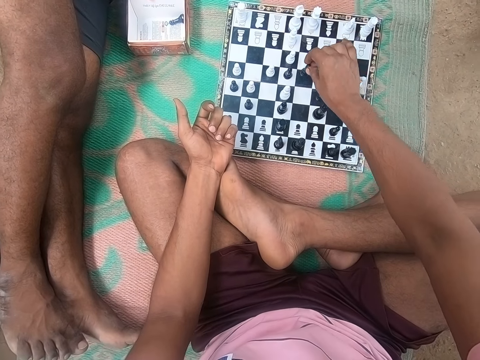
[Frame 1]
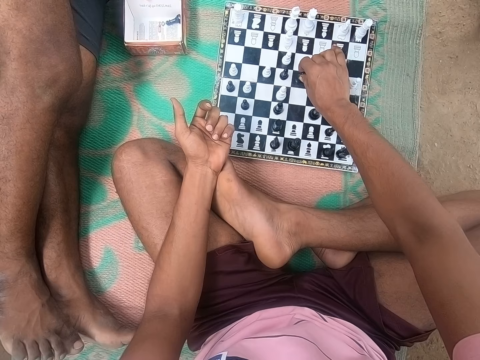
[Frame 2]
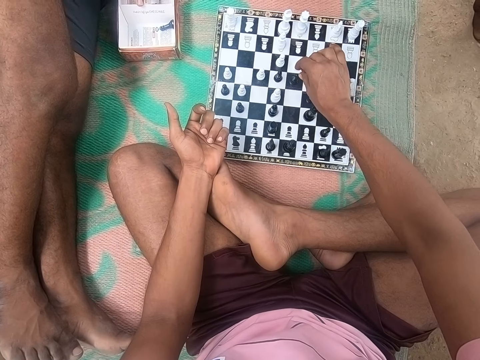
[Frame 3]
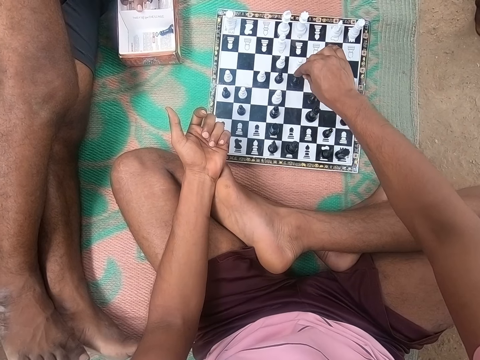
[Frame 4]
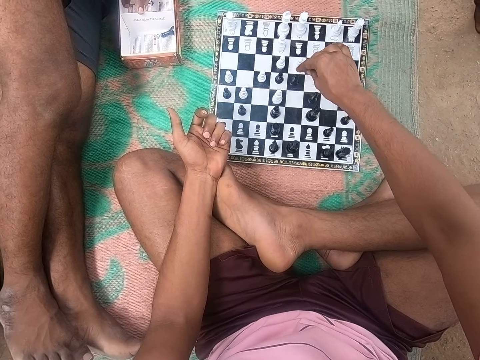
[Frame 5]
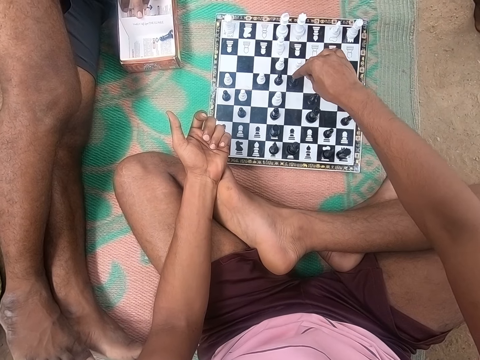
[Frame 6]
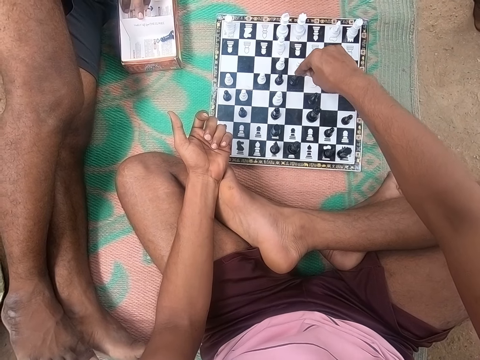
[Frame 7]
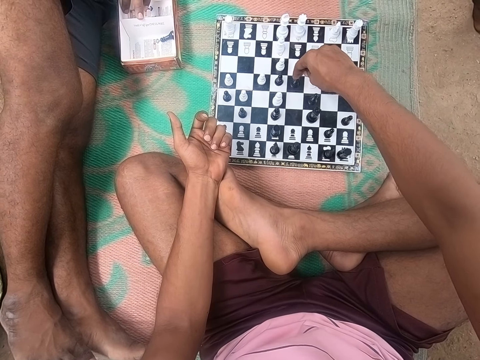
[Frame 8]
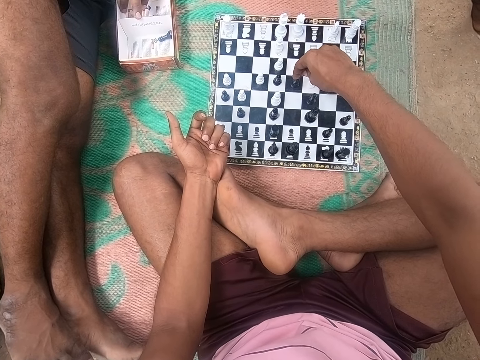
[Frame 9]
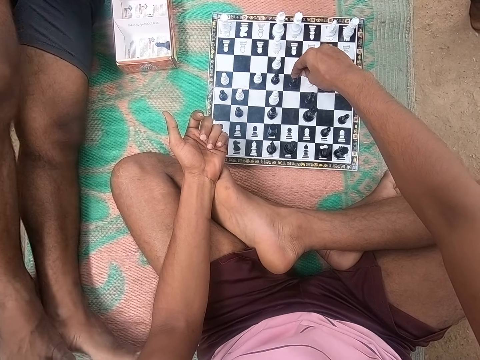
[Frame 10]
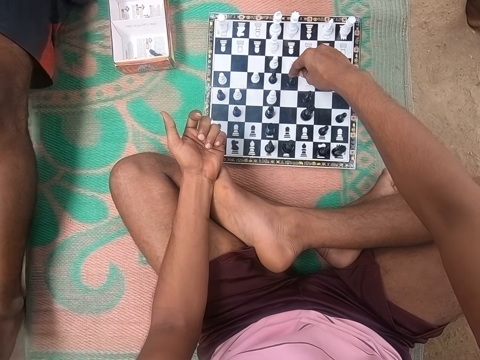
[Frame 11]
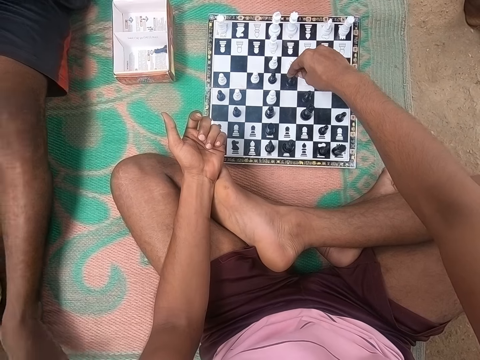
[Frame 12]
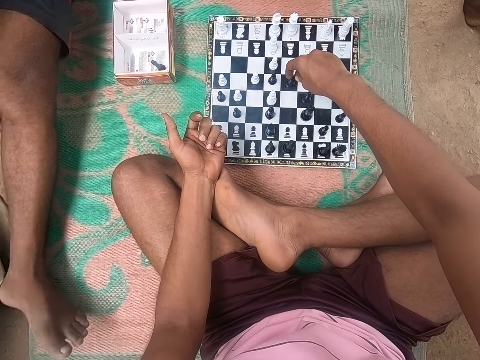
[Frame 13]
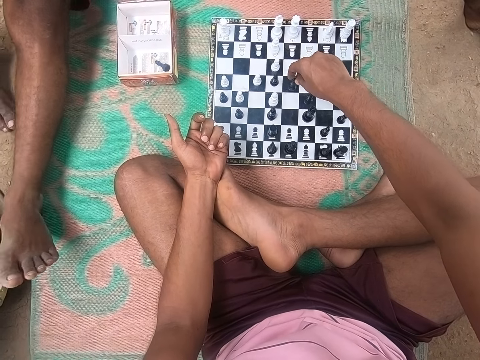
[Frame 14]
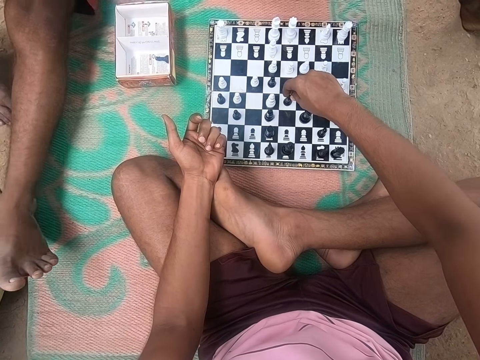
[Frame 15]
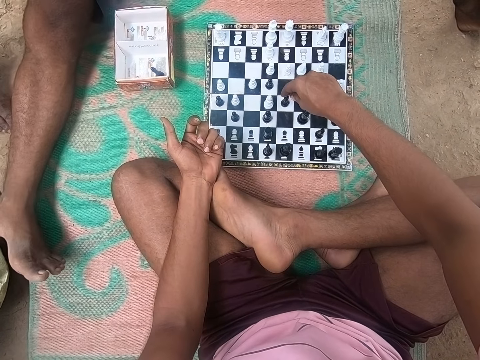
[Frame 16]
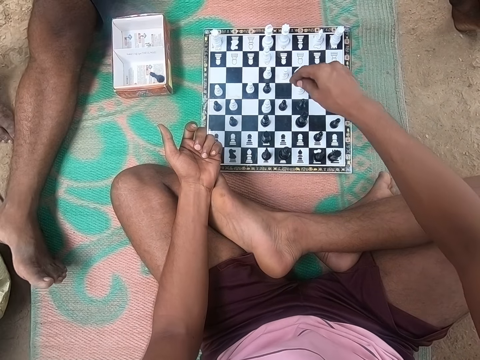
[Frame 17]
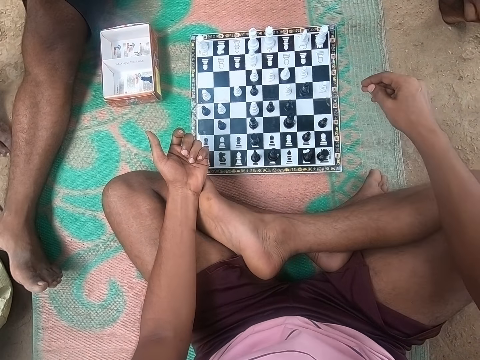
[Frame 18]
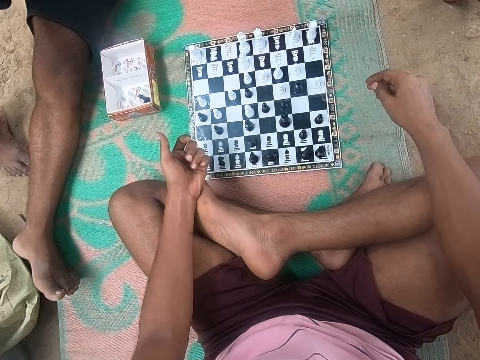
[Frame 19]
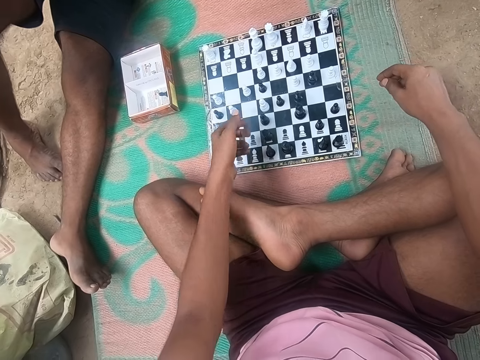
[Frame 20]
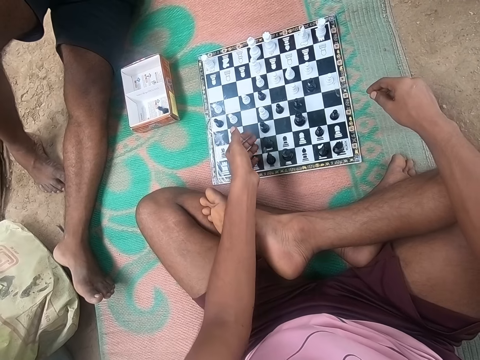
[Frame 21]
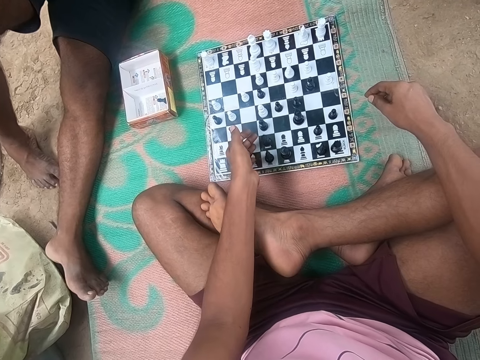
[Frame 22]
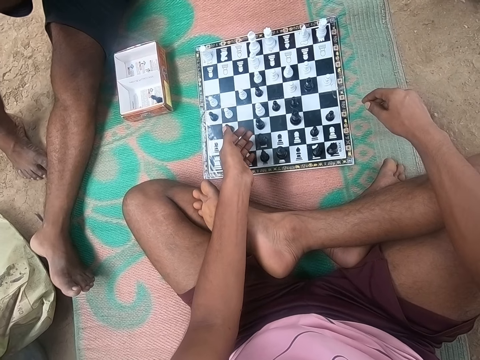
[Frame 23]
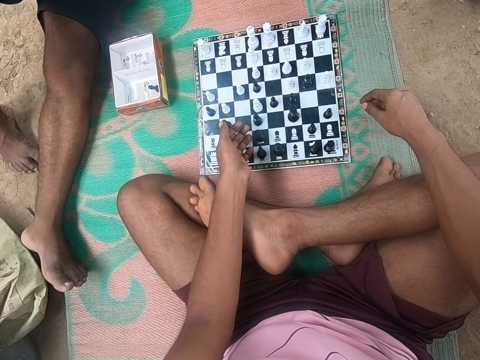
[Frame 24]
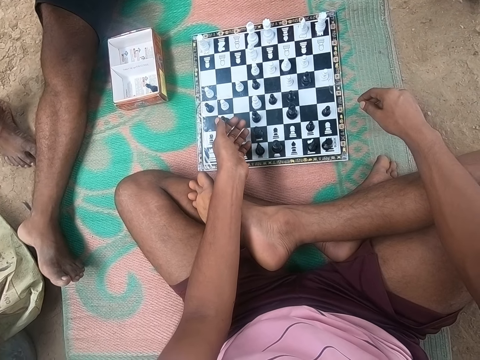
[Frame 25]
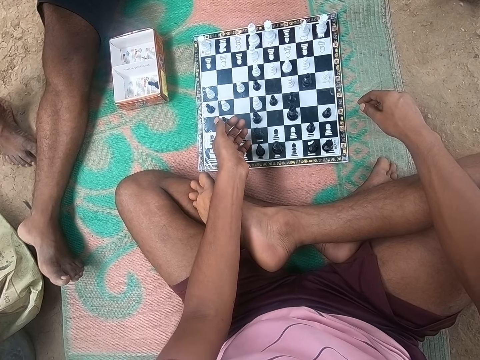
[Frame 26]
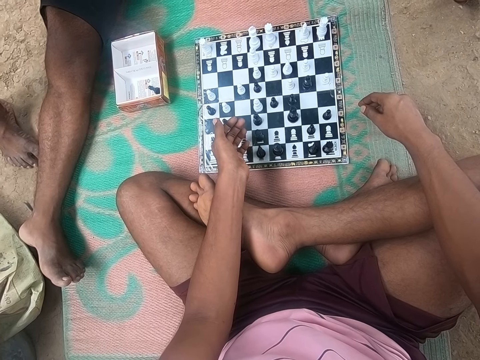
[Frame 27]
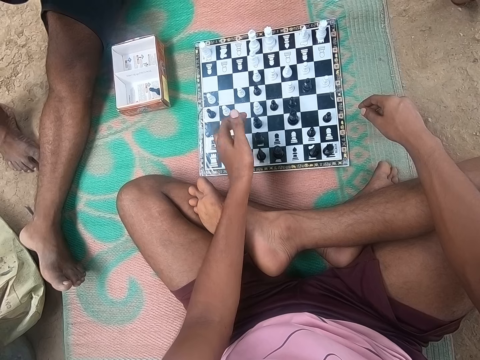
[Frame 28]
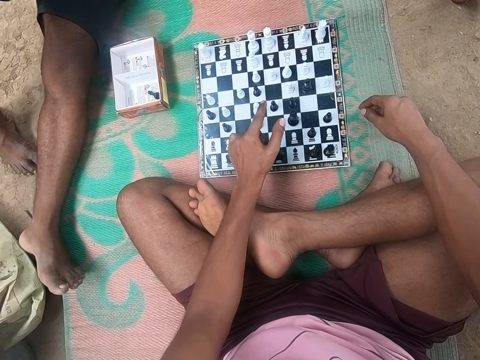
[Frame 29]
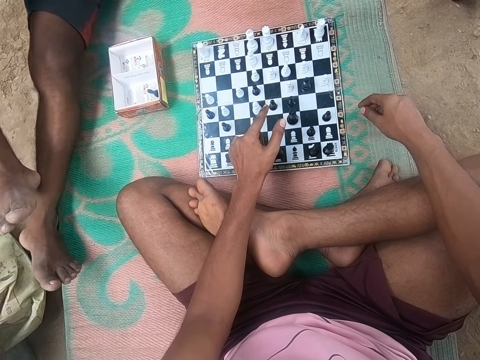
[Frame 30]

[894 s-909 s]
A man moves on the ground. The camera wearer plays chess.

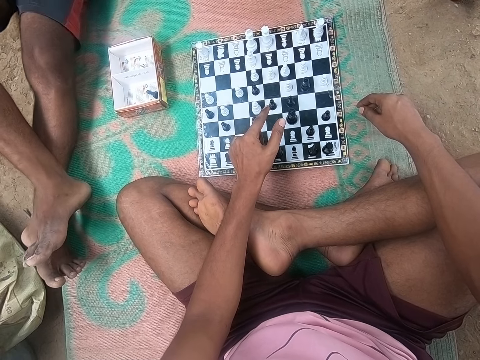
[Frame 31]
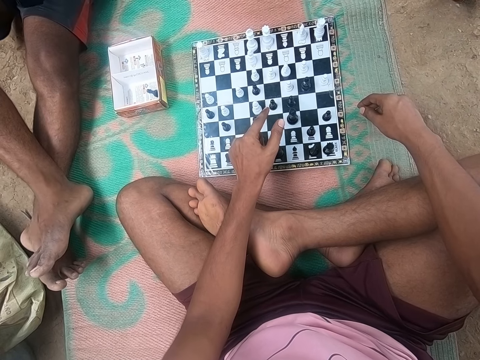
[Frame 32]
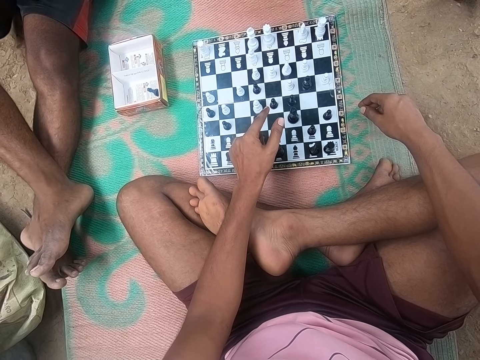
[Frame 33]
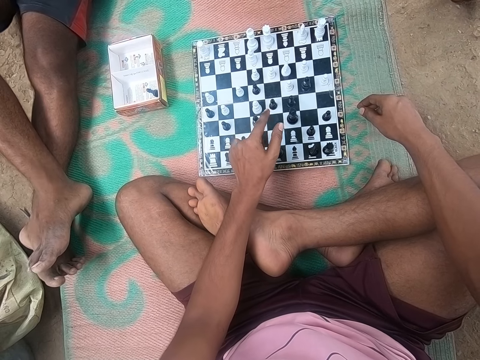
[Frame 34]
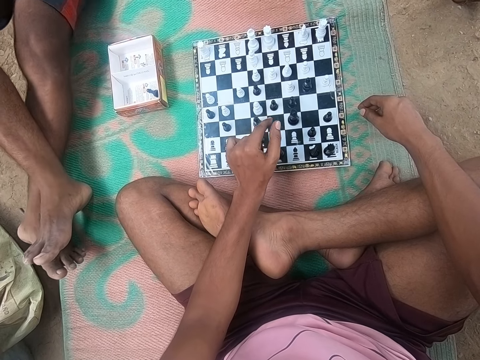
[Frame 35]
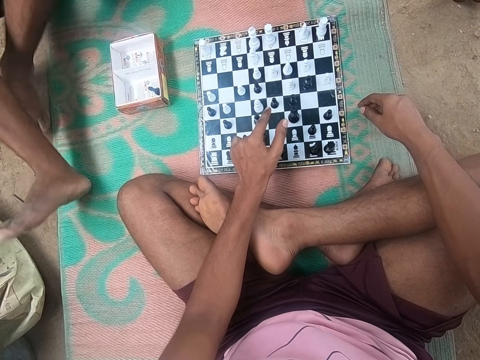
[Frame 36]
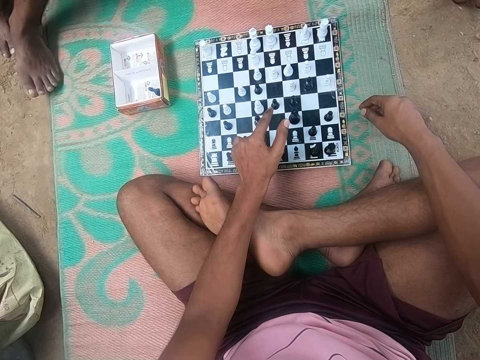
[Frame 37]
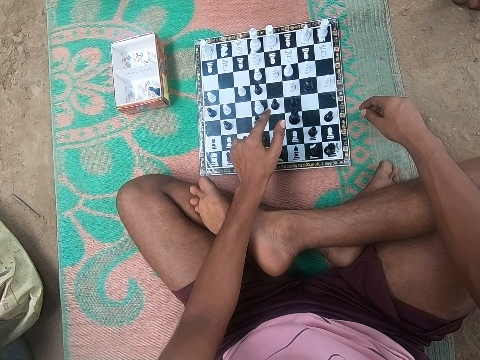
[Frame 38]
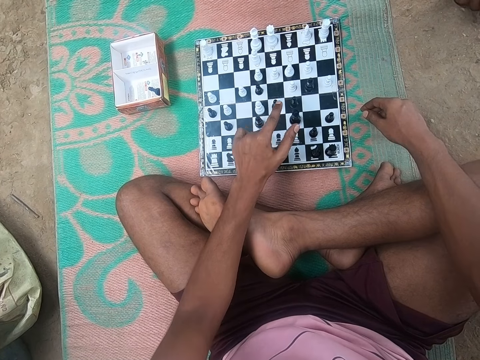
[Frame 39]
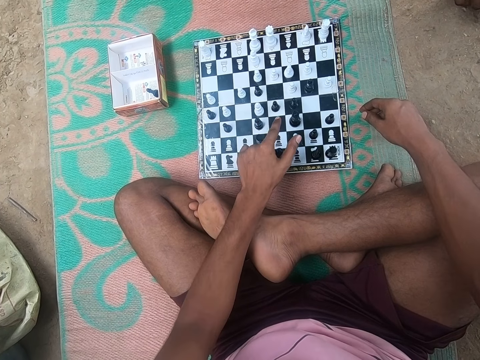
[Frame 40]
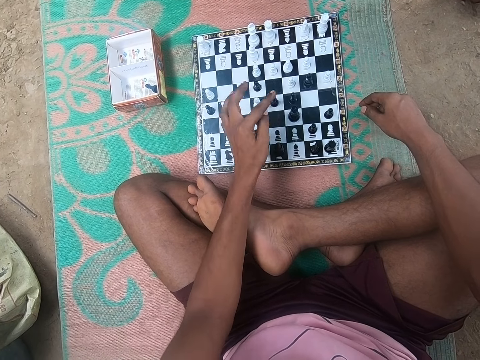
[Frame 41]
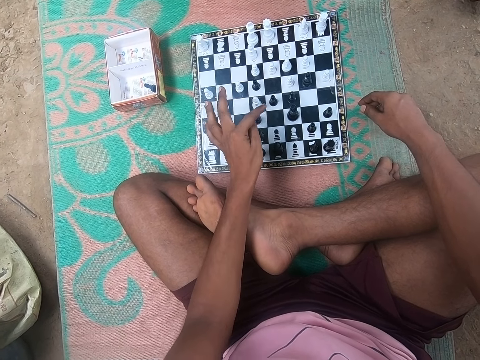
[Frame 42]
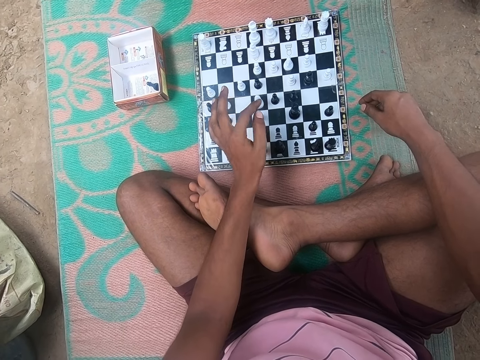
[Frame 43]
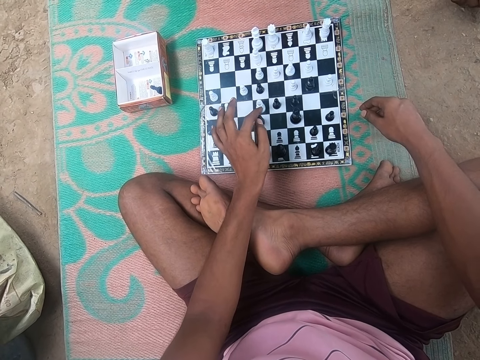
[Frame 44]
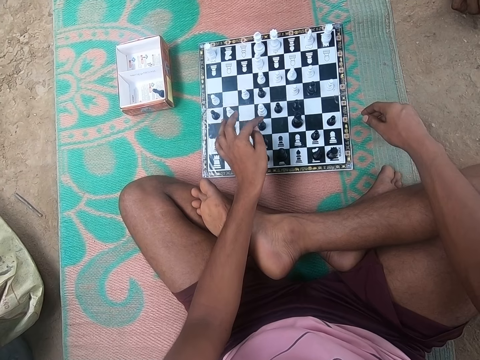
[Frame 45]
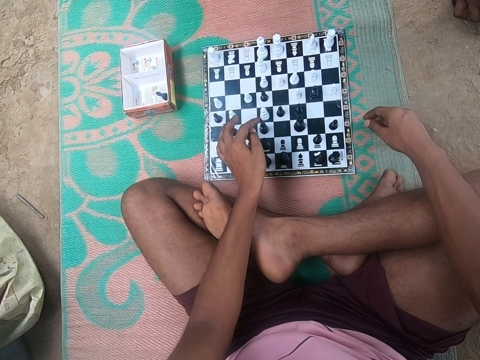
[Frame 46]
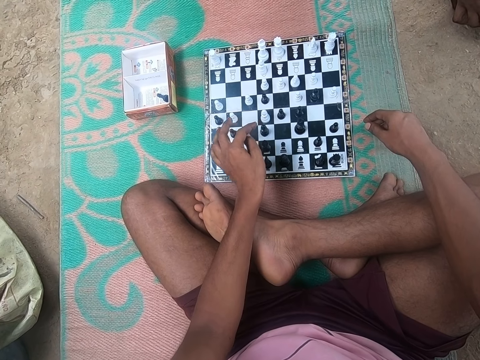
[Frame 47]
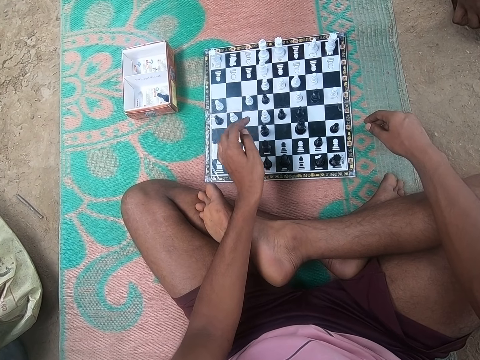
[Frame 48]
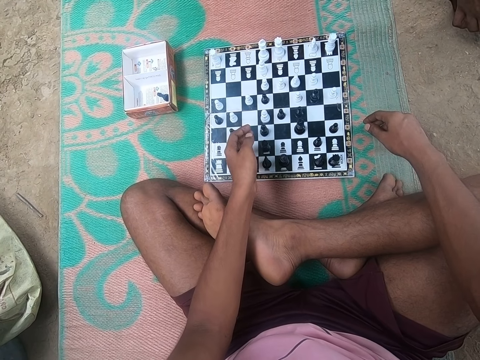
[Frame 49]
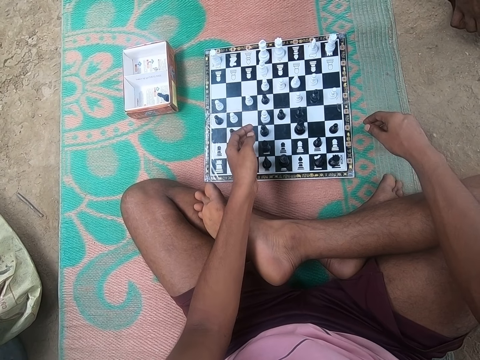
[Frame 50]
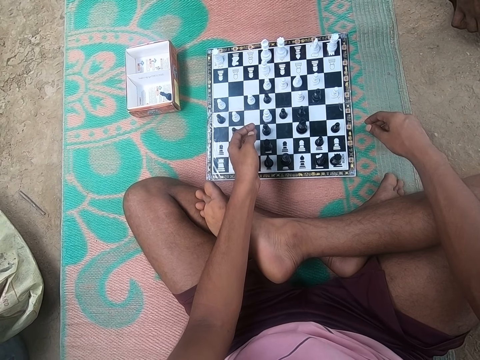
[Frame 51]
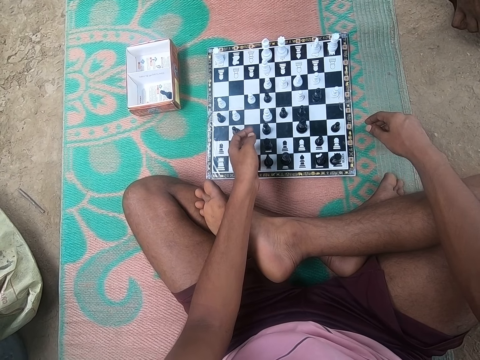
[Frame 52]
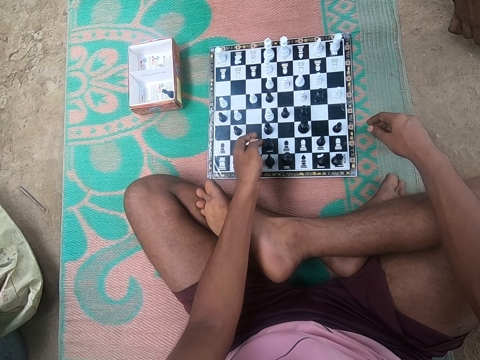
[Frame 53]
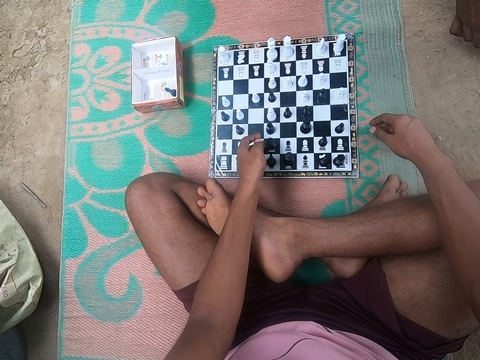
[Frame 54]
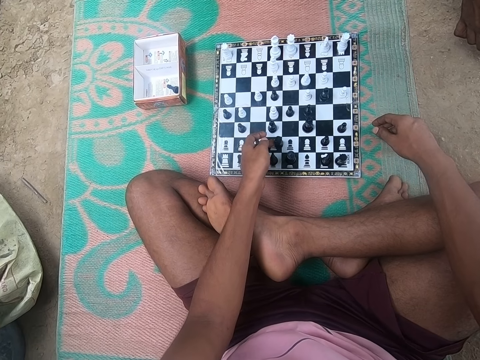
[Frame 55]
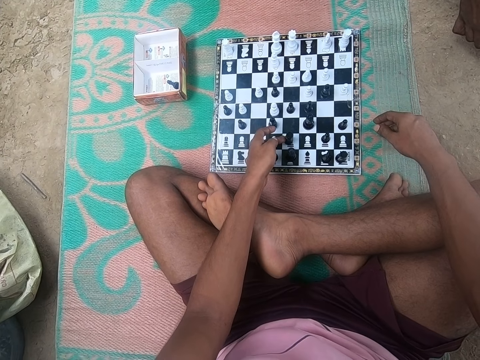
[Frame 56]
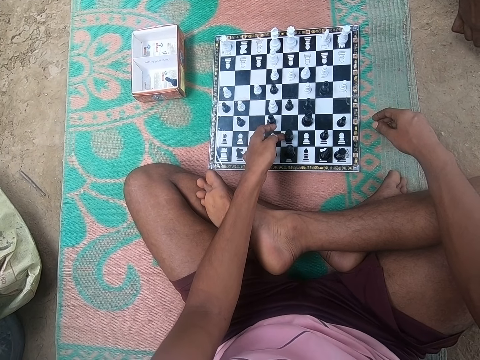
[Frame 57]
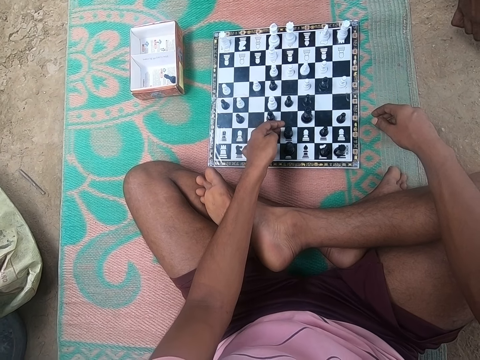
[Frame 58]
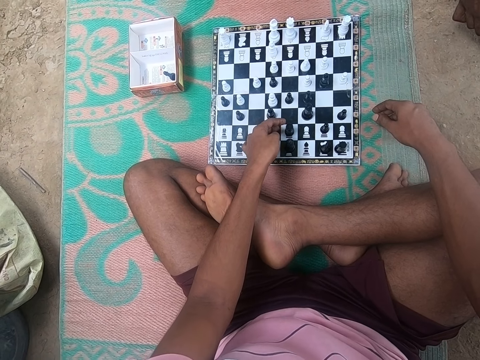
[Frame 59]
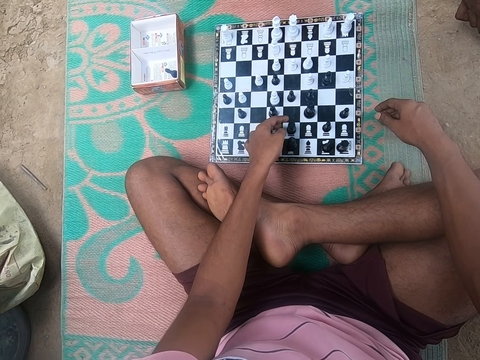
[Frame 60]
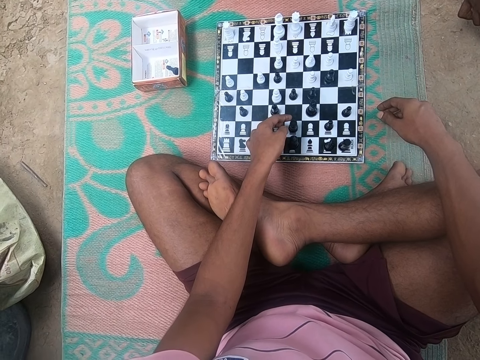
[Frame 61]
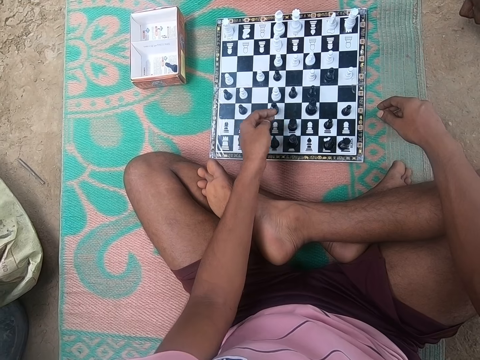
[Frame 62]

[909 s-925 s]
A man stands up. The camera wearer looks around the chess board. They play chess and look at the chess.
